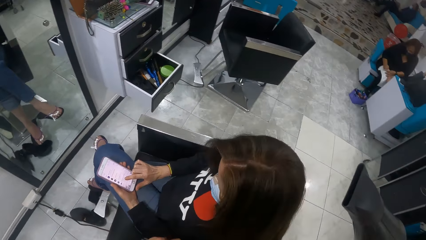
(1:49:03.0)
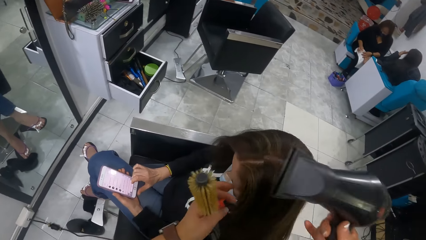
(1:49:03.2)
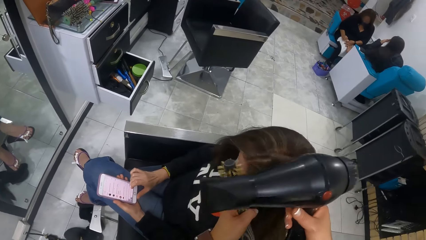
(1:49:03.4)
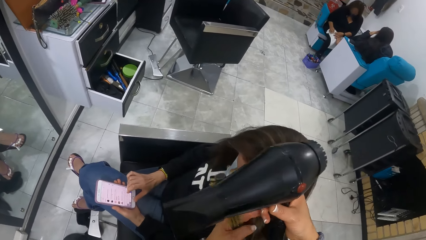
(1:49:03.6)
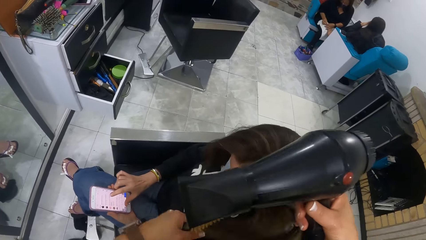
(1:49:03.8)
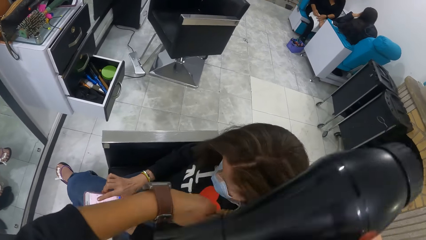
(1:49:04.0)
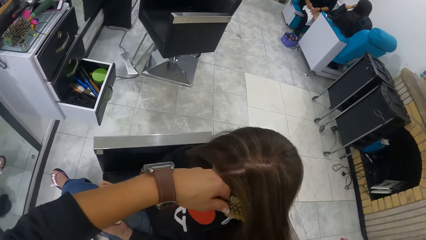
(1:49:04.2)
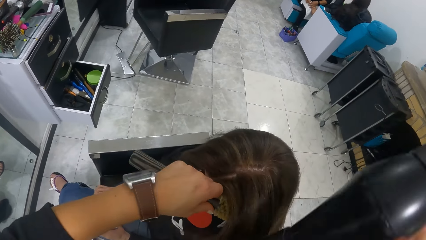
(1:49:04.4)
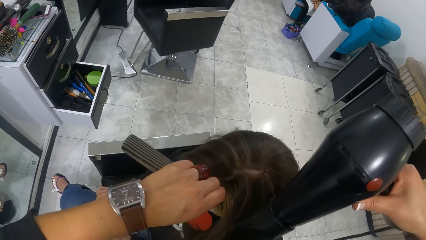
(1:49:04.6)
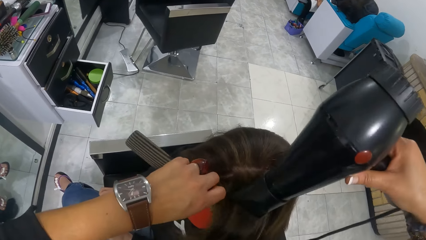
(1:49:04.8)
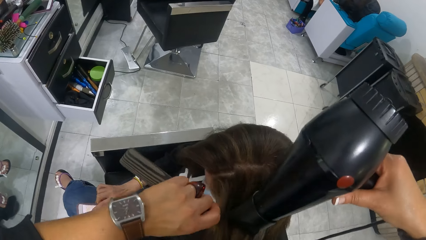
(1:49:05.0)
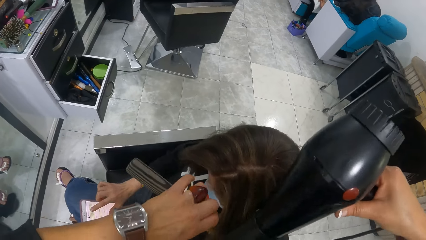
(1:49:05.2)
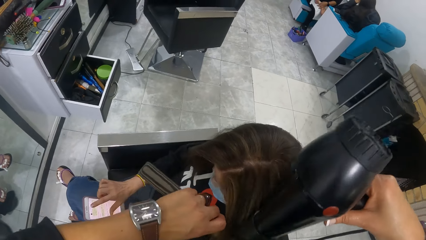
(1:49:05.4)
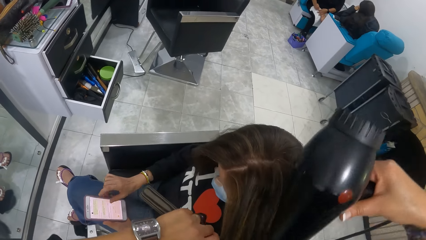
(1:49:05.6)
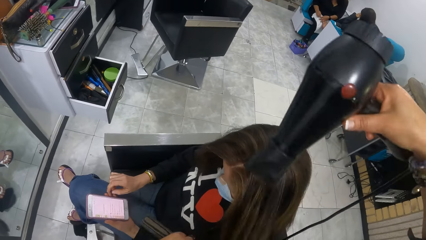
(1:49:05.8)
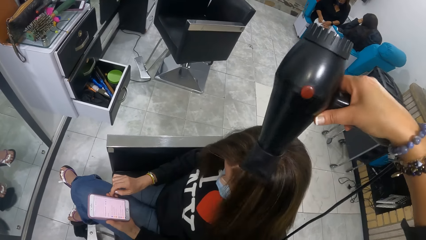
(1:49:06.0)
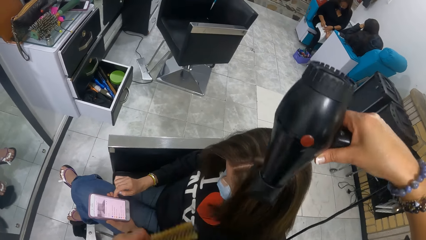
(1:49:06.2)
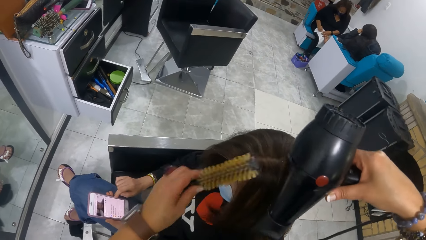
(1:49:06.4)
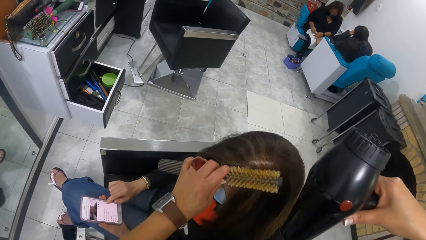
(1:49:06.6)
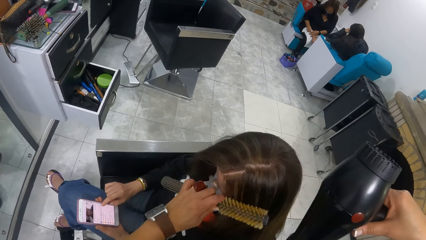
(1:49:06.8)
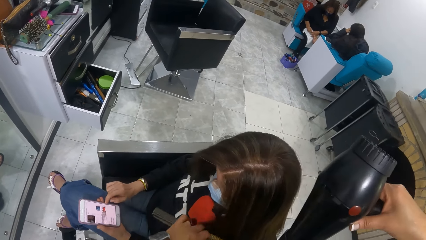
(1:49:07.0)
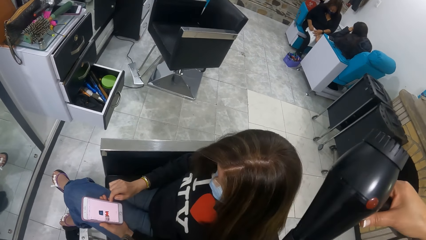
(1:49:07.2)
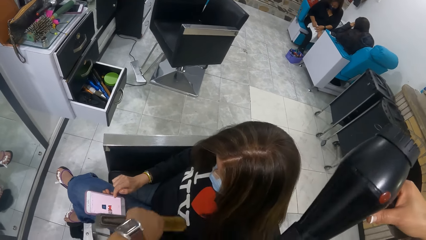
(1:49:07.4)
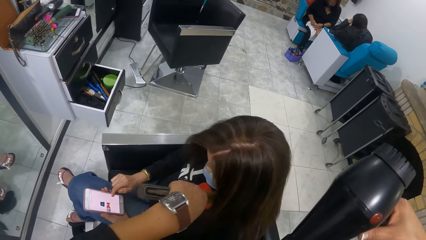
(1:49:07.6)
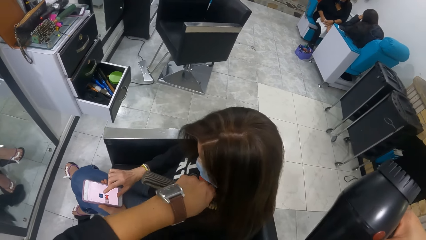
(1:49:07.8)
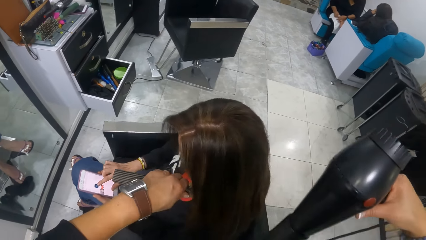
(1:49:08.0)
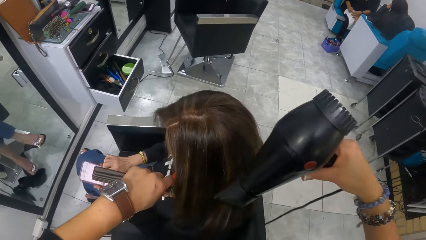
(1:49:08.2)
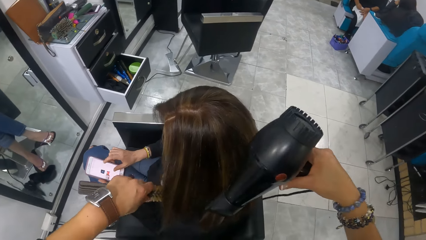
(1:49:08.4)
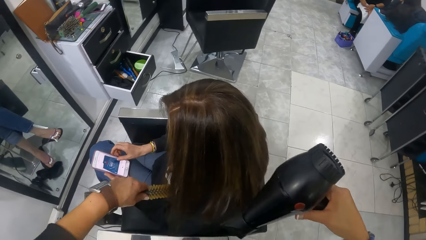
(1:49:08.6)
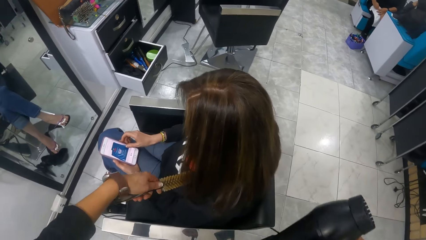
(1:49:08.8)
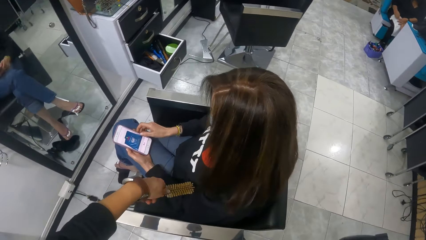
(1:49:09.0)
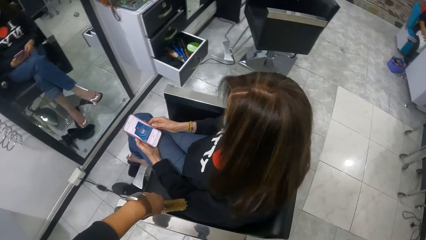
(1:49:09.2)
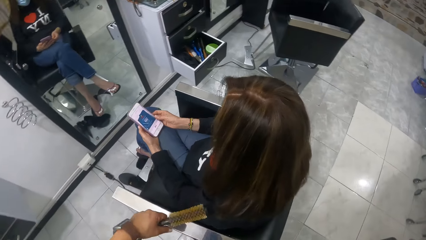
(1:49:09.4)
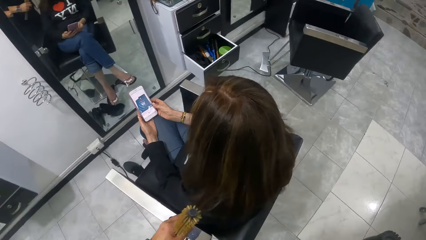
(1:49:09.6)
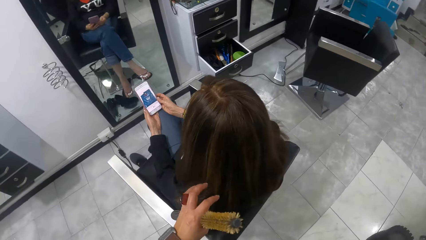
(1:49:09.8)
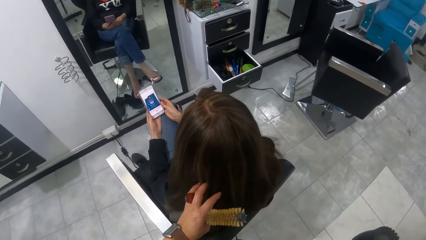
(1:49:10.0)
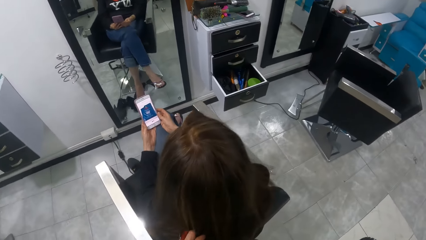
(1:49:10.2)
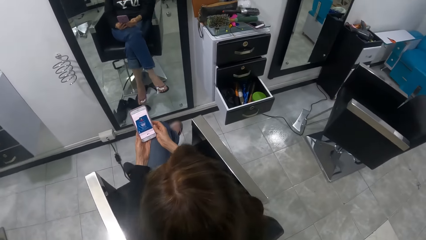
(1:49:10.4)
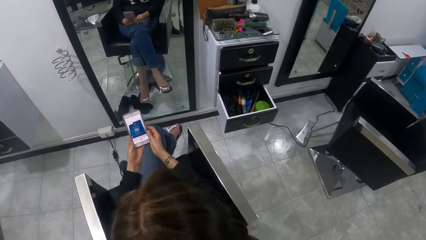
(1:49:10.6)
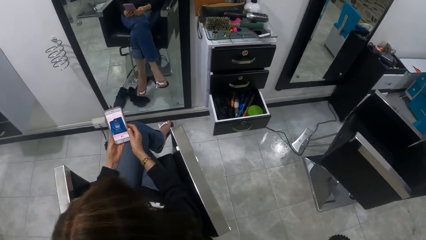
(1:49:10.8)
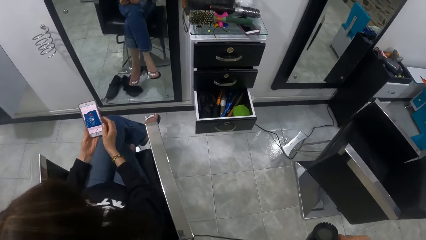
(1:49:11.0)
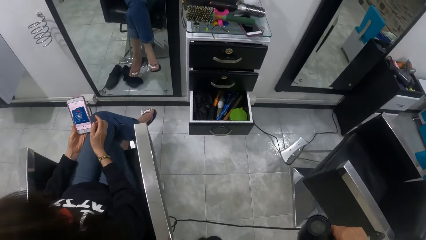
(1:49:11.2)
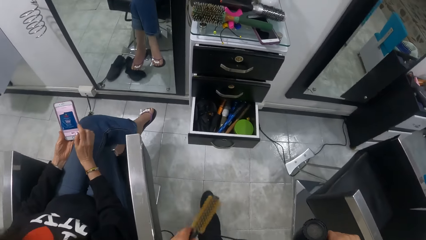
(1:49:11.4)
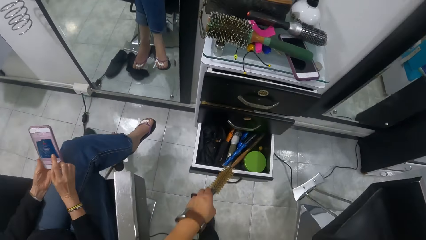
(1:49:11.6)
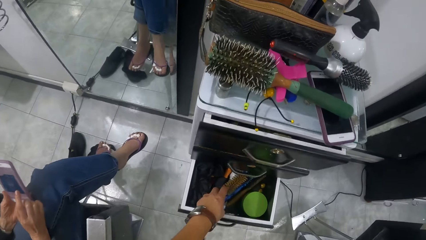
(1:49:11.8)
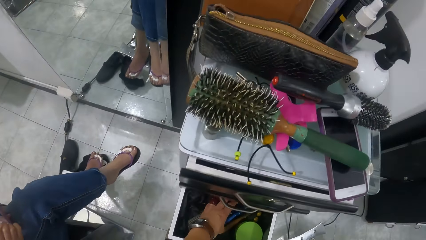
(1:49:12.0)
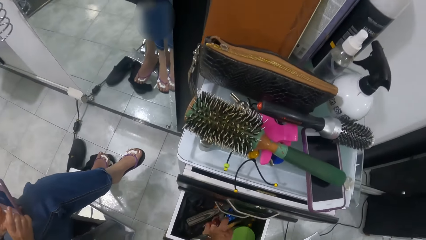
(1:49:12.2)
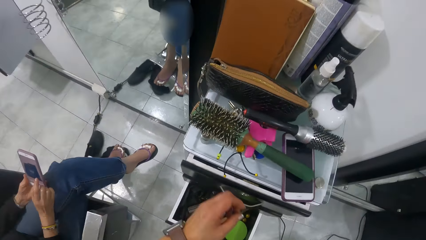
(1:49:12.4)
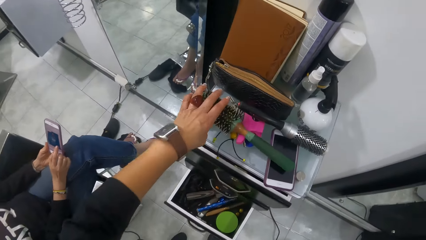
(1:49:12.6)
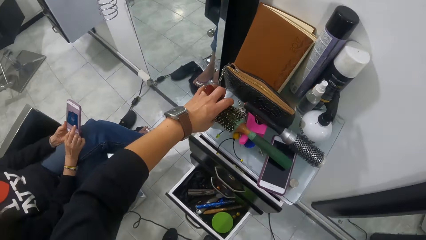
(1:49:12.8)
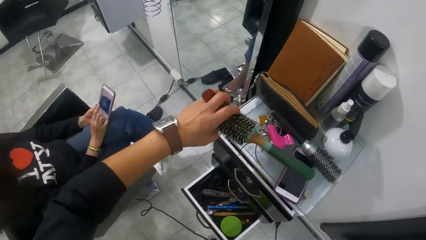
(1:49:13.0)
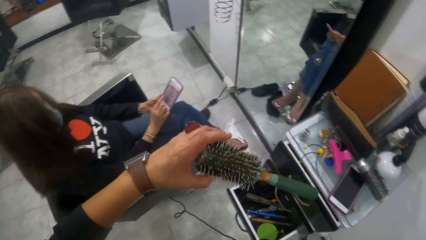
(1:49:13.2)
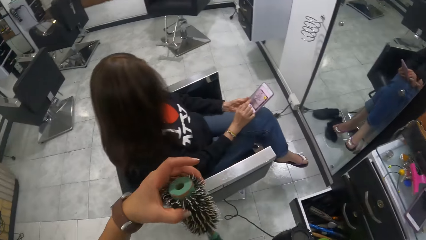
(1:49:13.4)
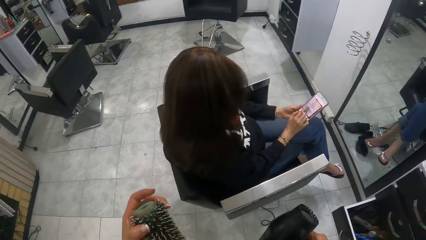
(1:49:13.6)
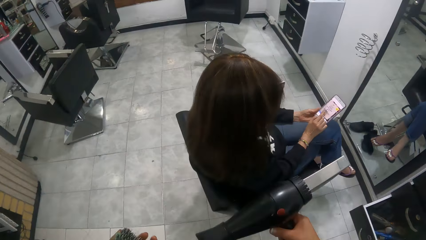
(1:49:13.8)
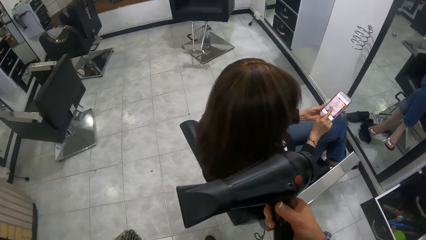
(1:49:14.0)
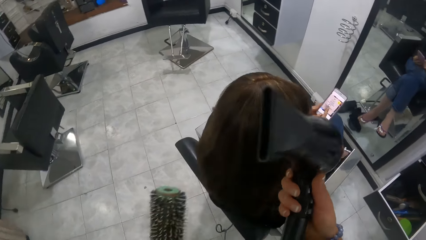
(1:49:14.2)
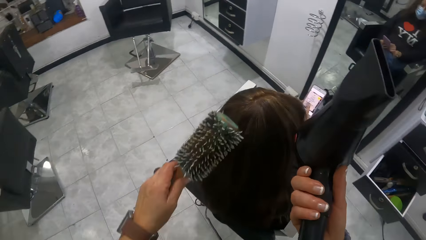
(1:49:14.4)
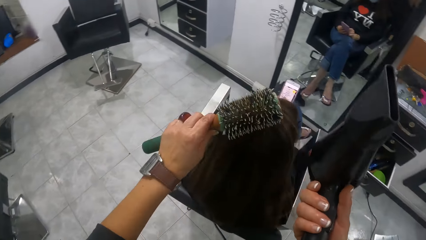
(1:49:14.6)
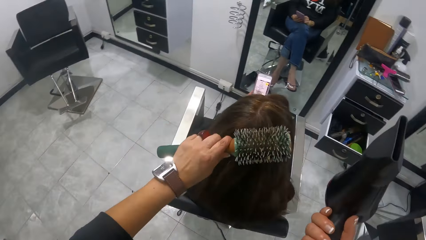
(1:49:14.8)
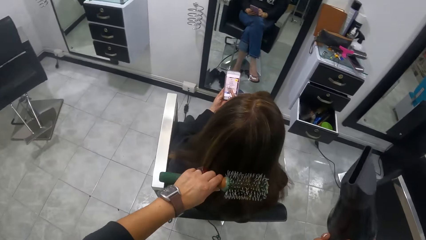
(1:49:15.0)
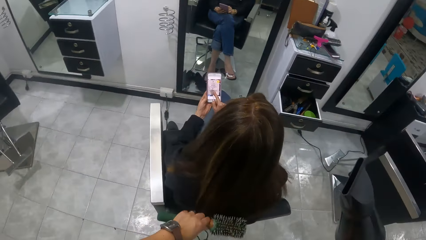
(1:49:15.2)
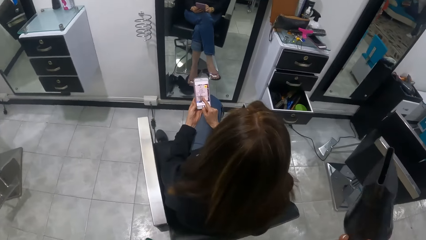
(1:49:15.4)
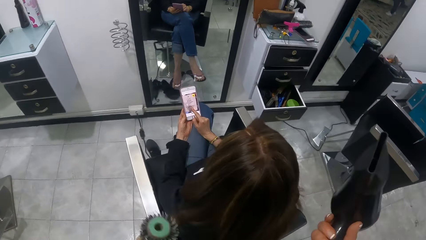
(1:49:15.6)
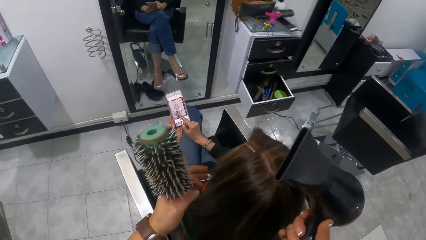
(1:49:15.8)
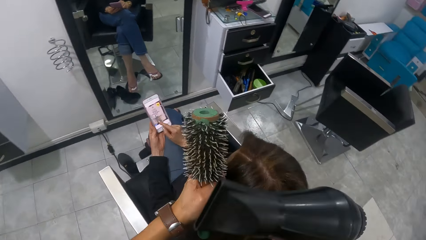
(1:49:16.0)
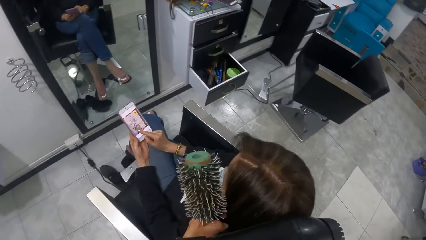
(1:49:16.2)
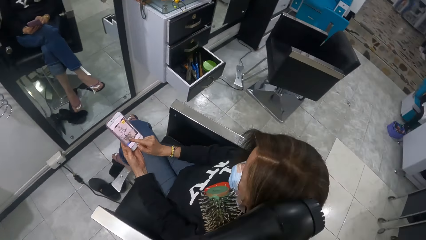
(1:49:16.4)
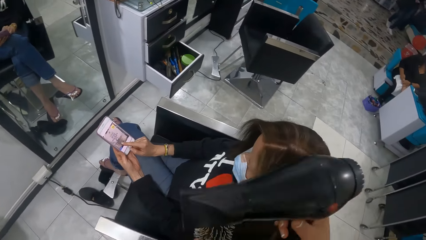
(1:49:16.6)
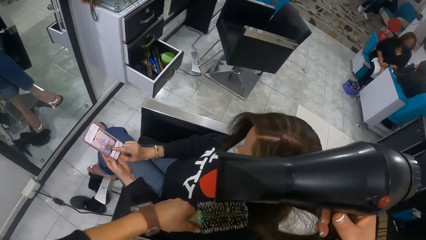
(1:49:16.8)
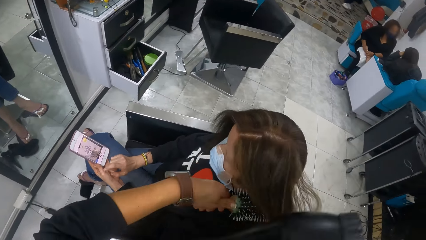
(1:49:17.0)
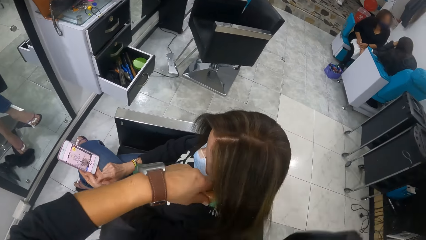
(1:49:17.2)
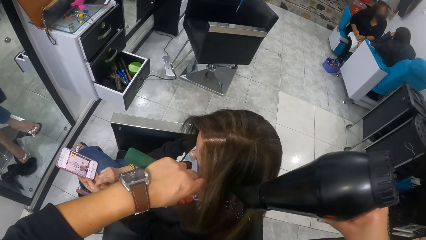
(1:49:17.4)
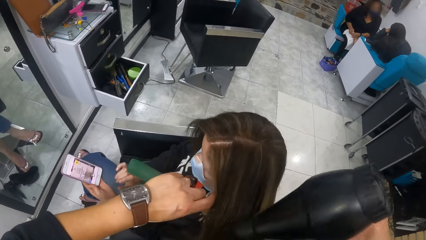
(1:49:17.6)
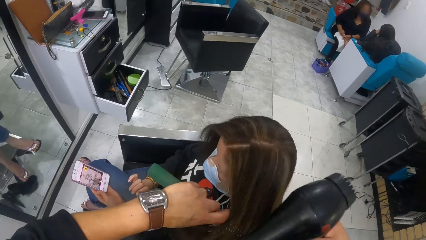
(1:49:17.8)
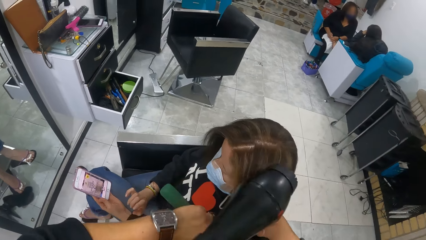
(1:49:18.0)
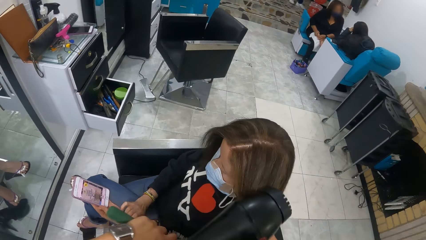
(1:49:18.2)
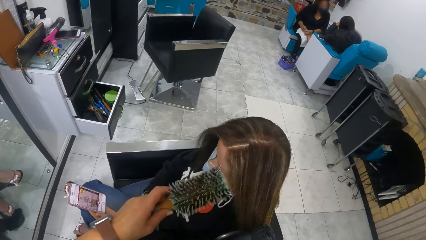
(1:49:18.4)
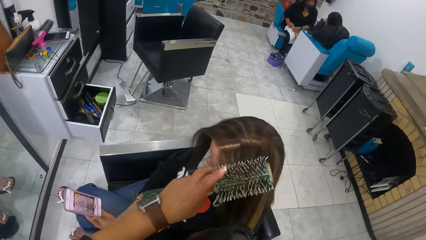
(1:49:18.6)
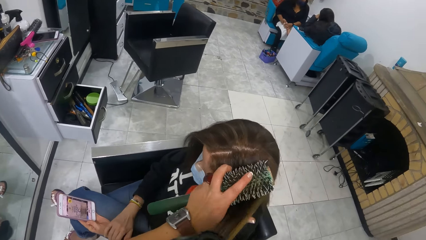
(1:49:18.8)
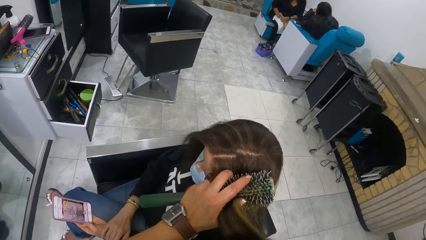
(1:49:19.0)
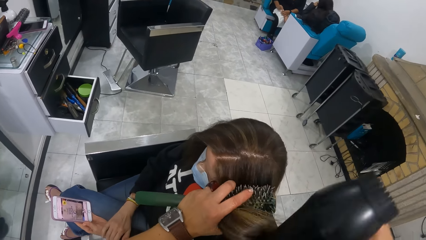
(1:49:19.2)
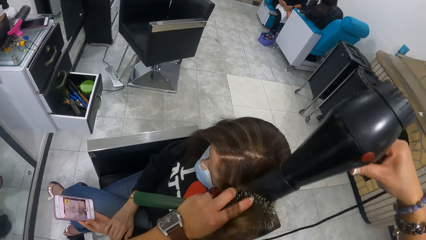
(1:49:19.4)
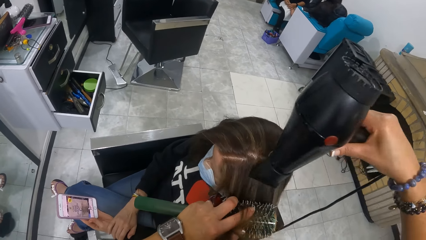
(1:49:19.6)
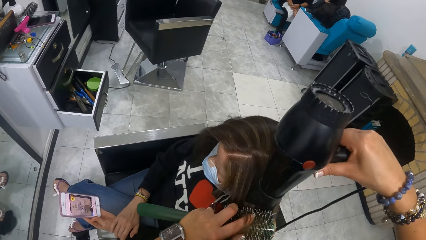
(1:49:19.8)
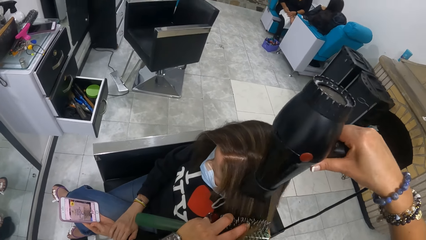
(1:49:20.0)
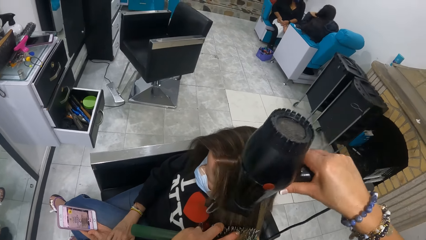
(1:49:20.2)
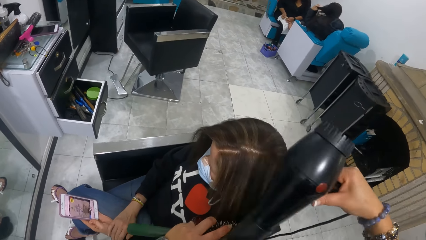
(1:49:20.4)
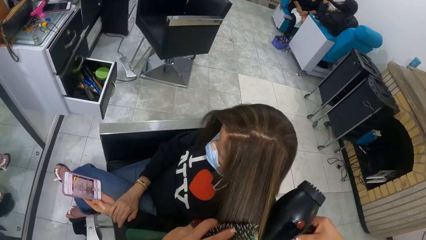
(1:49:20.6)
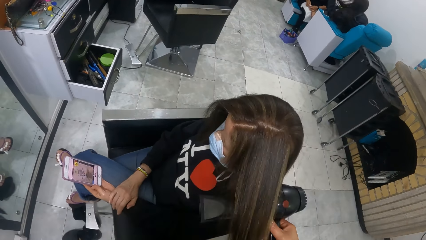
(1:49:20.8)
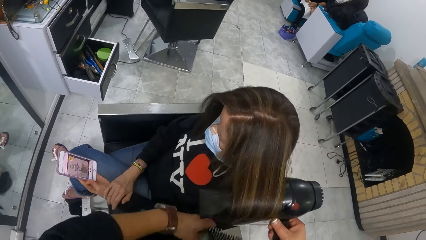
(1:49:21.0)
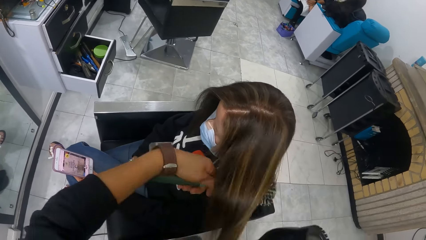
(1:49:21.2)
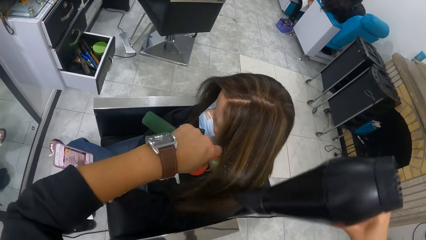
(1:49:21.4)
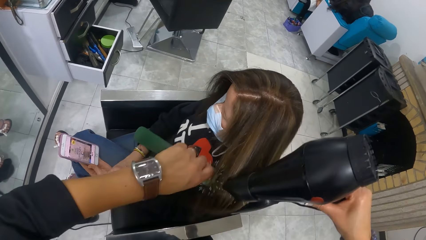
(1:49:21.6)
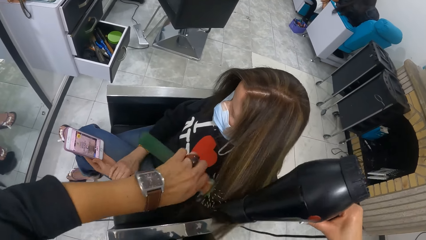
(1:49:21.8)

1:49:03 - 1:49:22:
The camera wearer picks the woman's hair with her right hand. She places the hair brush in her left hand on the woman's hair. She drops the woman's hair in her right hand on the hair brush in her left hand. She dries the woman's hair with the hair dryer in her right hand. She brushes the woman's hair with the hair brush in her left hand. She brushes the woman's hair again. She dries the woman's hair with the hair dryer in her right hand. The woman holds the phone with her hands. The camera wearer touches the woman's hair with her left hand. The woman presses the phone in her left hand with her right hand. The camera wearer drops the hair brush in a drawer with her left hand. She picks up a hair brush on a cabinet with her left hand. She brushes the woman's hair with the hair brush in her left hand. She straightens the woman's hair. She touches the woman's hair with her left hand. She brushes the woman's hair with the hair brush in her left hand. The woman observes the cellphone. The camera wearer dries the woman's hair with the hair dryer in her right hand.
